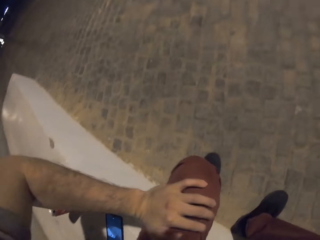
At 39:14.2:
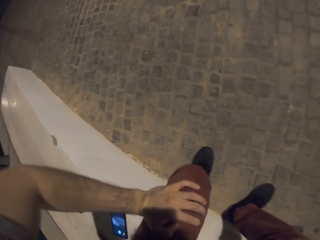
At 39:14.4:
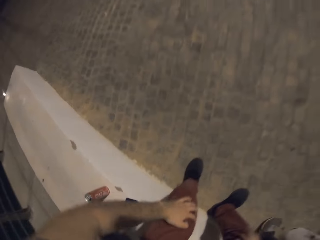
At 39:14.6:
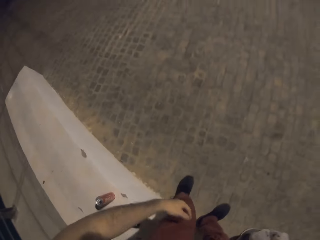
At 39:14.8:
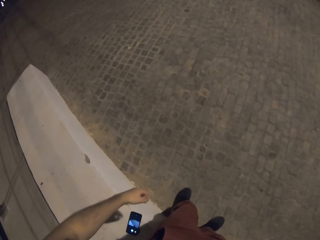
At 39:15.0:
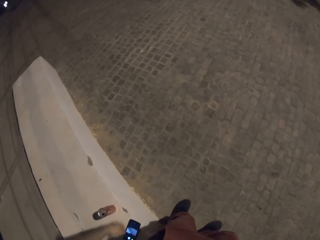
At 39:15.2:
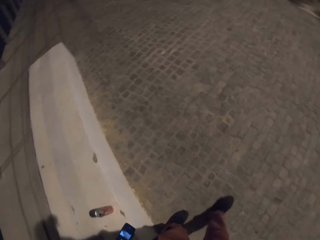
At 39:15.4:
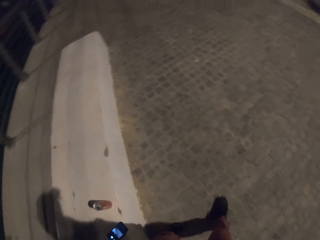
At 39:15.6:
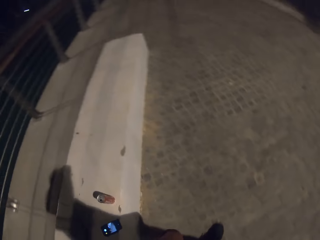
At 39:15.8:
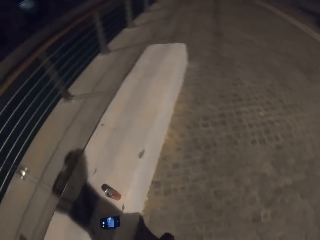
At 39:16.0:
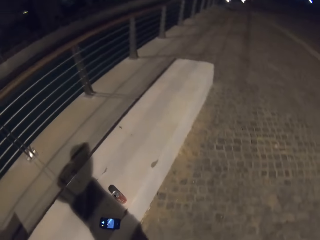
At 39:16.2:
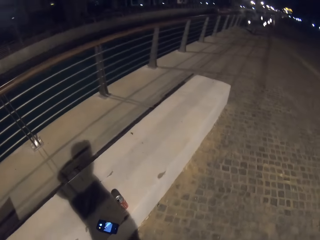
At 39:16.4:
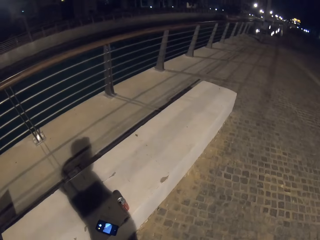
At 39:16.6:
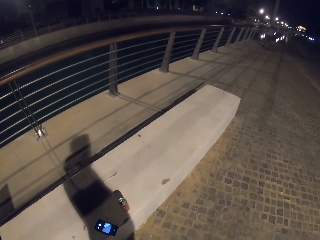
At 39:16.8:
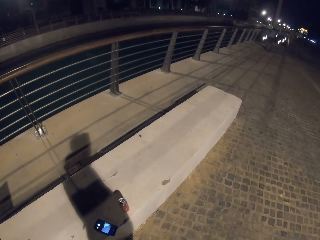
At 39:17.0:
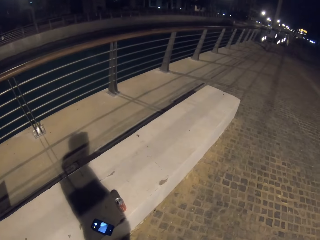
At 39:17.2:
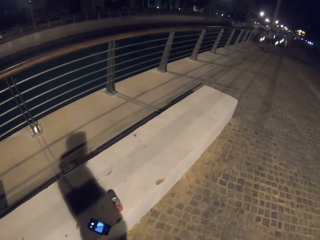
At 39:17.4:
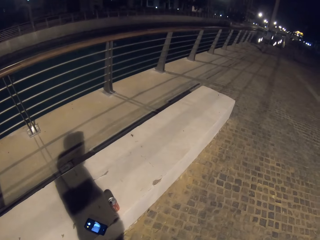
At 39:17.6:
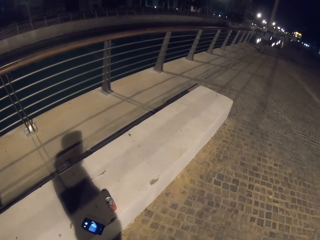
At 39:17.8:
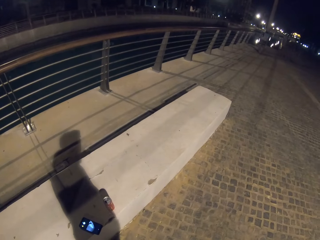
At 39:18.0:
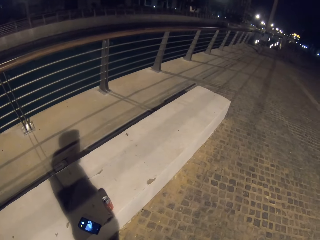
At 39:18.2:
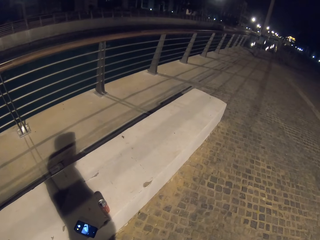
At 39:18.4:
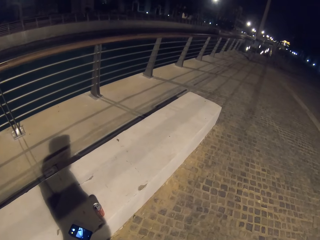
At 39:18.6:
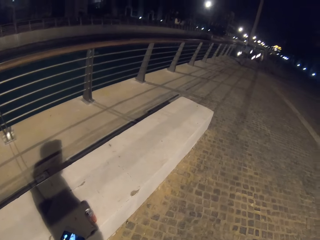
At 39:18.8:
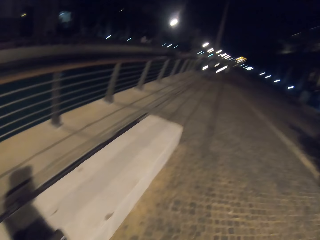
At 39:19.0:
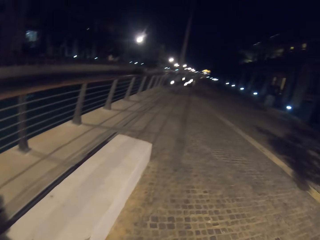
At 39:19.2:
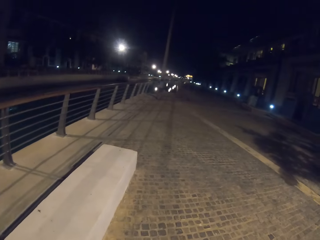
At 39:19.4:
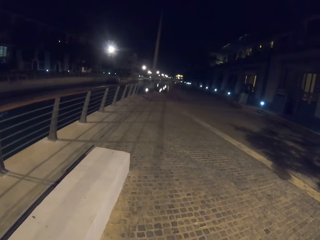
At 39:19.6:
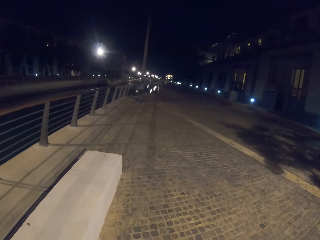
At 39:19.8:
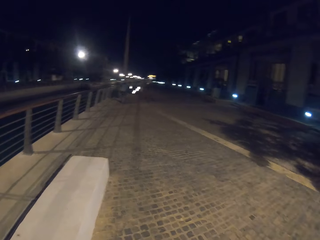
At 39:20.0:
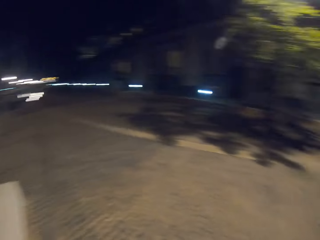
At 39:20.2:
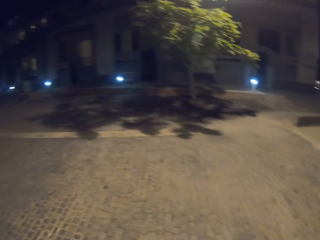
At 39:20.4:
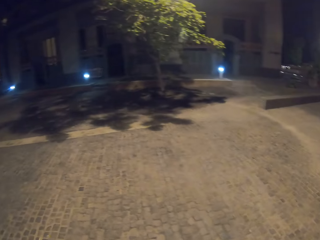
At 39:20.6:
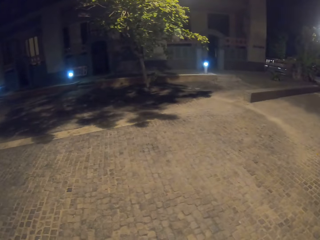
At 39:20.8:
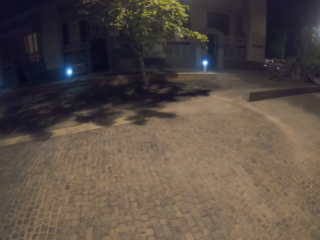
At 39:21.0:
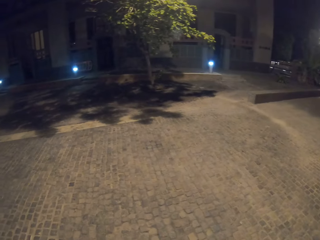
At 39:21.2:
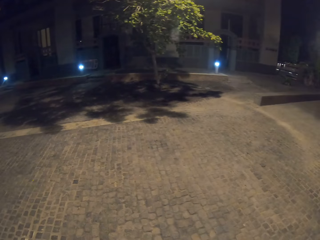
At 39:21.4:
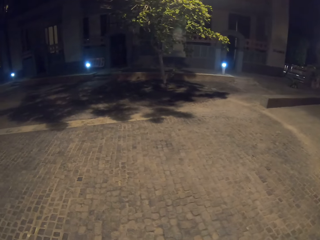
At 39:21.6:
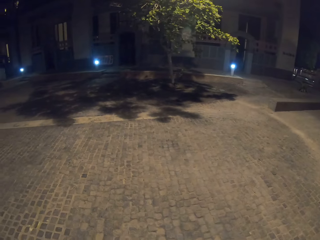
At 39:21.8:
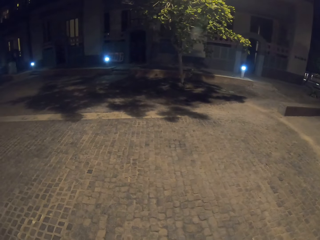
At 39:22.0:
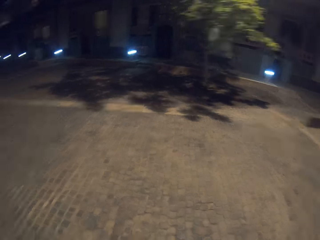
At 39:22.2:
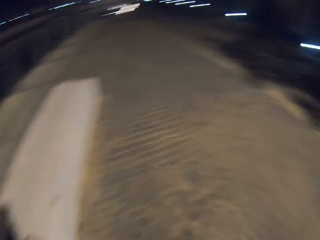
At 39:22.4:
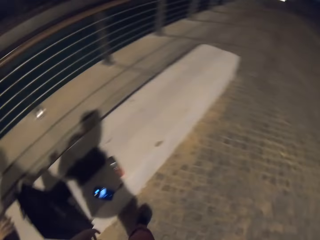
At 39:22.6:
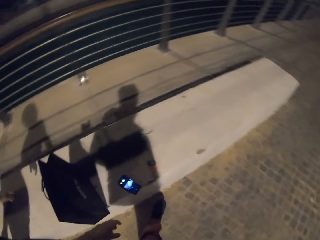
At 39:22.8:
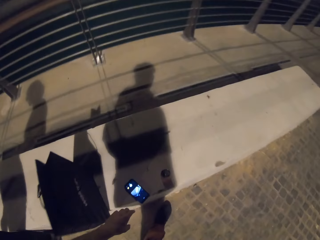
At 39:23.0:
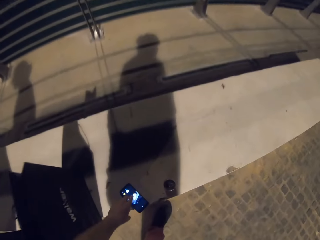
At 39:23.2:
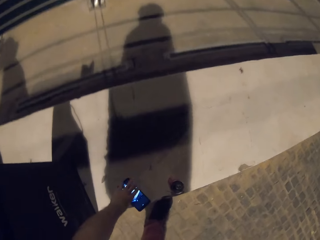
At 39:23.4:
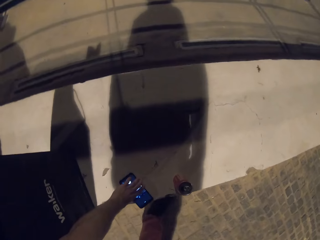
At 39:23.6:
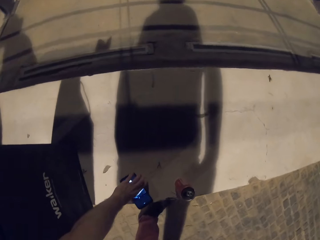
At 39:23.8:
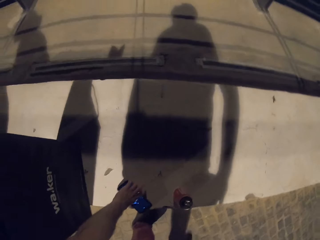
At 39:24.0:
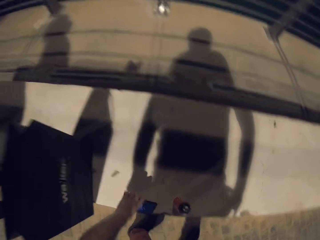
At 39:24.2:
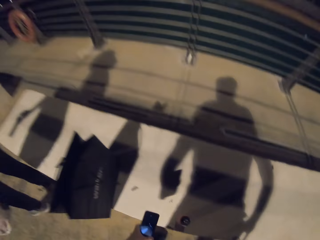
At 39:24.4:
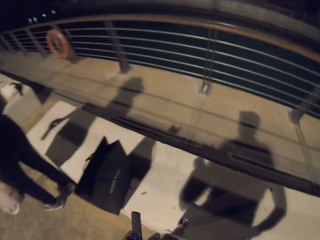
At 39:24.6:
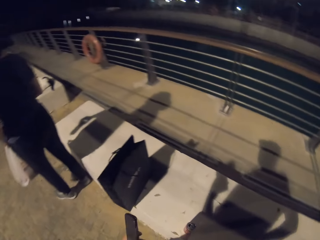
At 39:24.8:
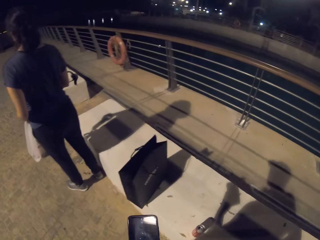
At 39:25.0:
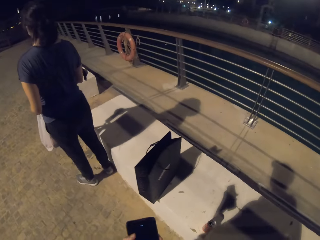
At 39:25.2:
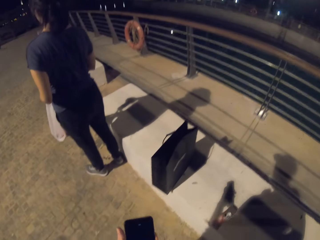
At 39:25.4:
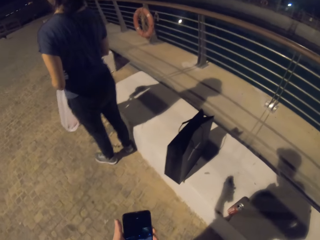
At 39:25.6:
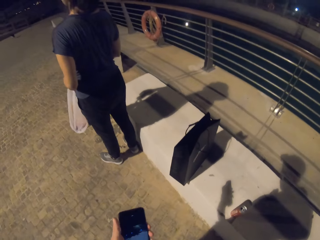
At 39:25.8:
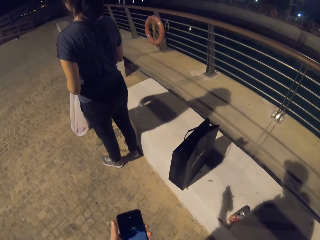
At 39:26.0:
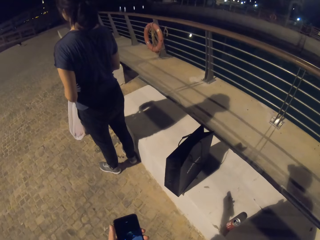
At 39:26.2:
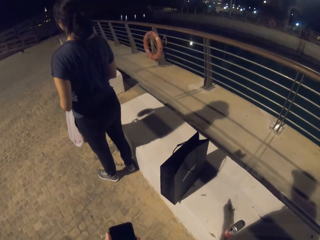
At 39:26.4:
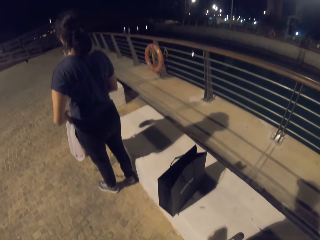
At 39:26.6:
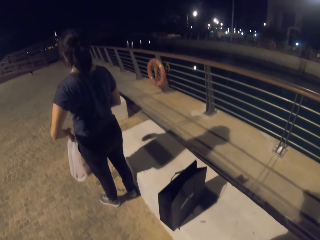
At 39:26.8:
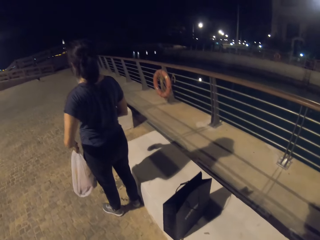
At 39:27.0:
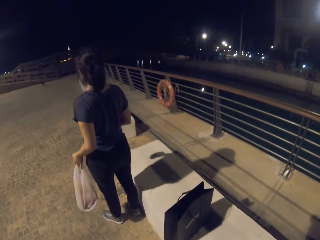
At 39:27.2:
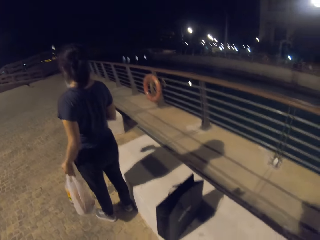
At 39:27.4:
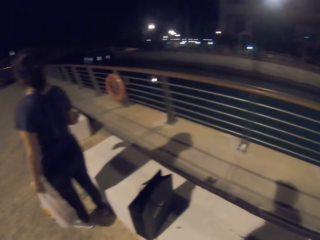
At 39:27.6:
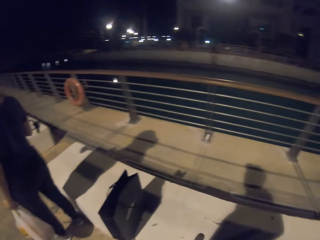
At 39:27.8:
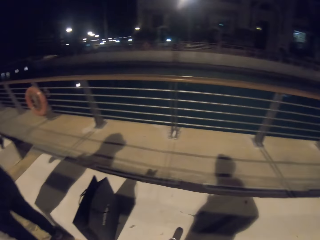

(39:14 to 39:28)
The camera wearer stands up, looks around, and bends. They pick up the phone. A lady stands up.

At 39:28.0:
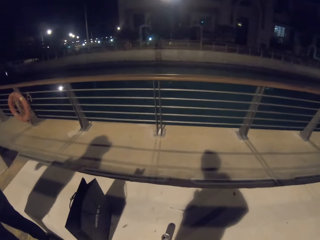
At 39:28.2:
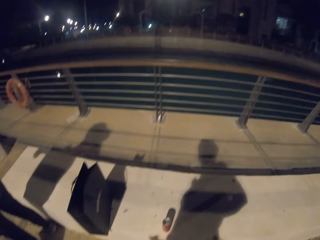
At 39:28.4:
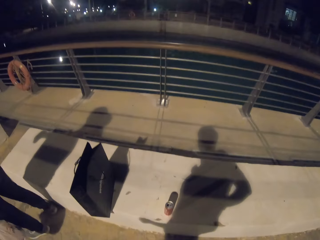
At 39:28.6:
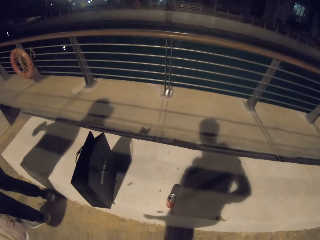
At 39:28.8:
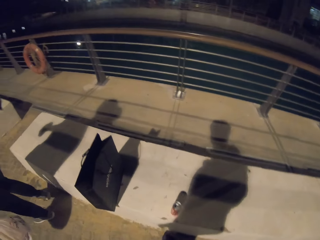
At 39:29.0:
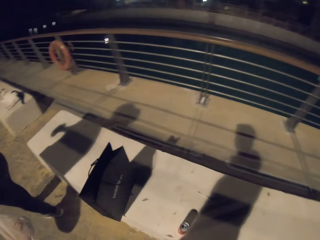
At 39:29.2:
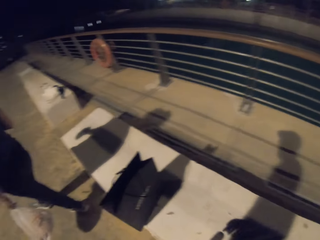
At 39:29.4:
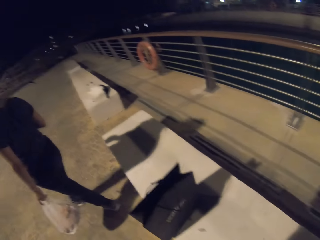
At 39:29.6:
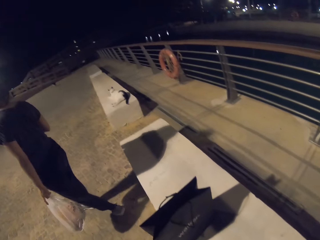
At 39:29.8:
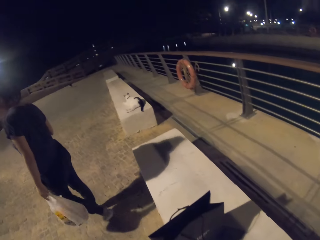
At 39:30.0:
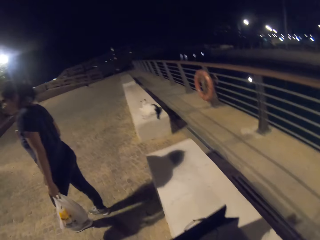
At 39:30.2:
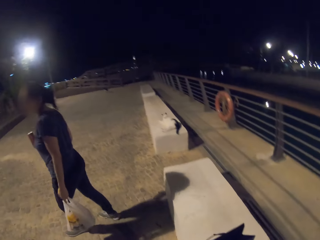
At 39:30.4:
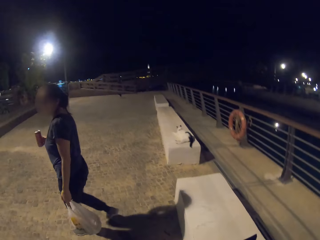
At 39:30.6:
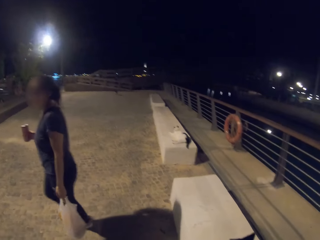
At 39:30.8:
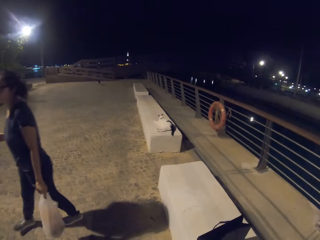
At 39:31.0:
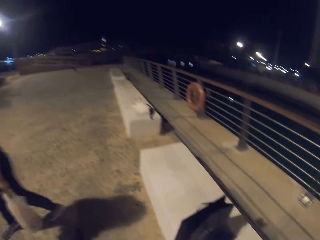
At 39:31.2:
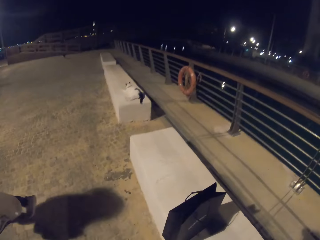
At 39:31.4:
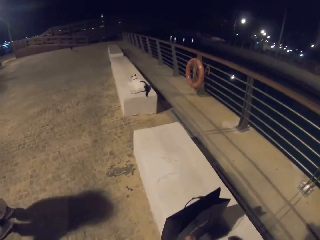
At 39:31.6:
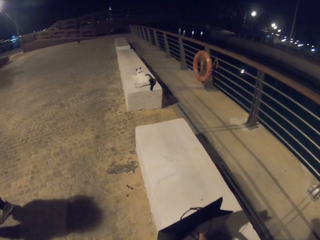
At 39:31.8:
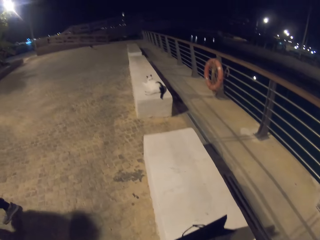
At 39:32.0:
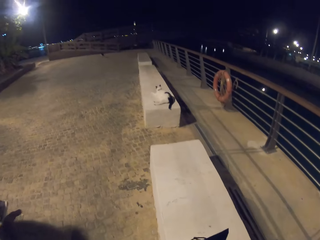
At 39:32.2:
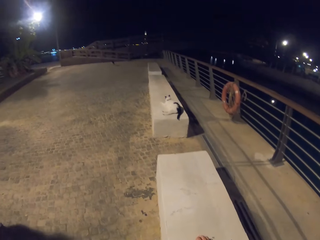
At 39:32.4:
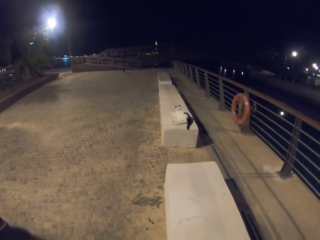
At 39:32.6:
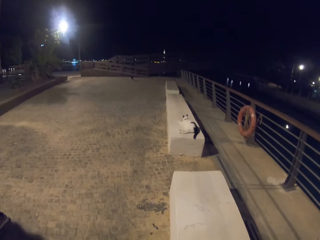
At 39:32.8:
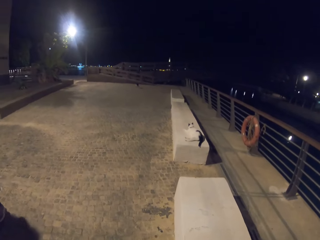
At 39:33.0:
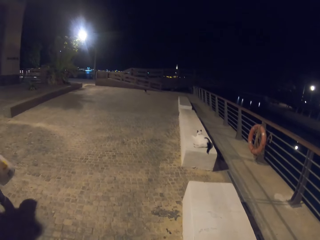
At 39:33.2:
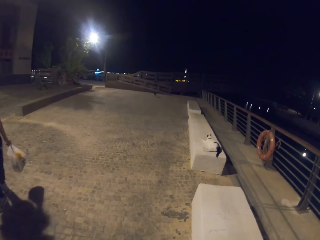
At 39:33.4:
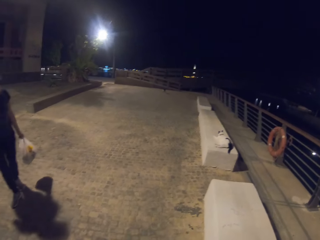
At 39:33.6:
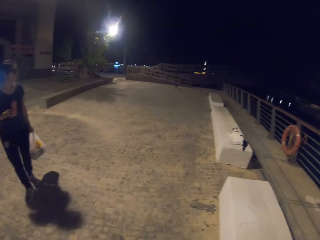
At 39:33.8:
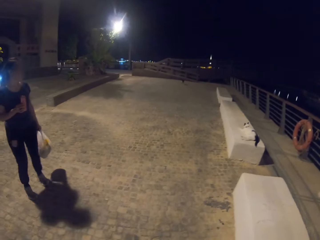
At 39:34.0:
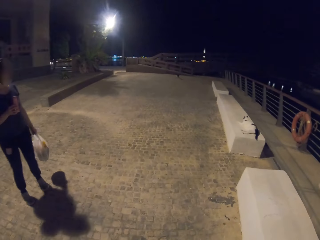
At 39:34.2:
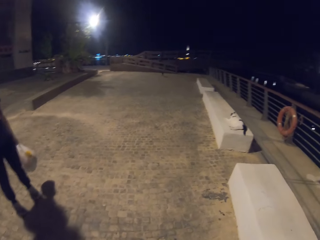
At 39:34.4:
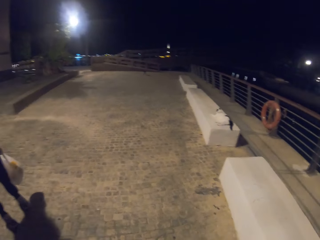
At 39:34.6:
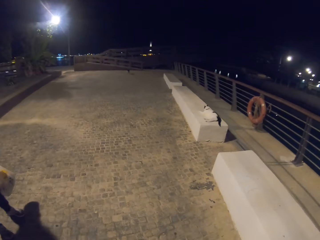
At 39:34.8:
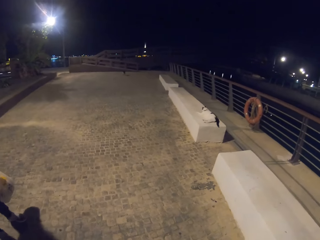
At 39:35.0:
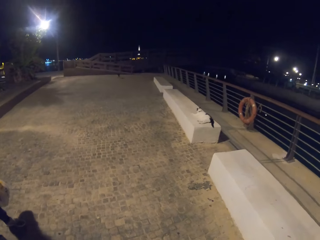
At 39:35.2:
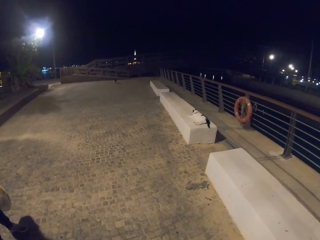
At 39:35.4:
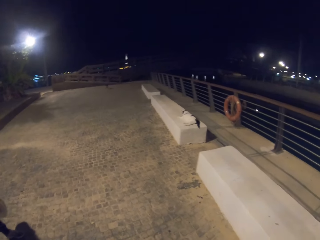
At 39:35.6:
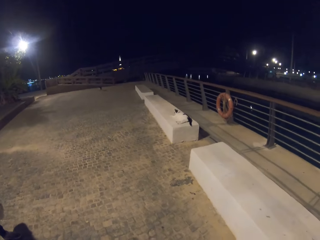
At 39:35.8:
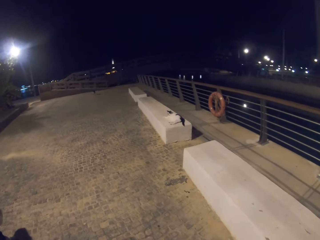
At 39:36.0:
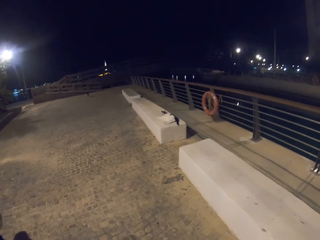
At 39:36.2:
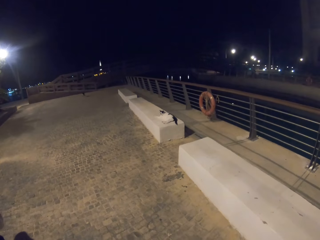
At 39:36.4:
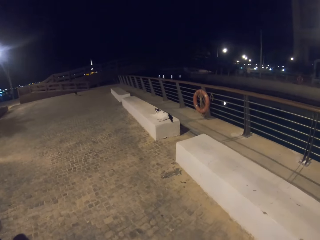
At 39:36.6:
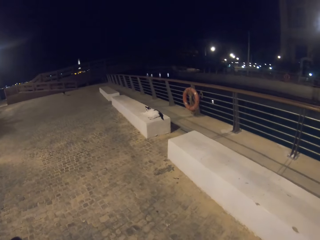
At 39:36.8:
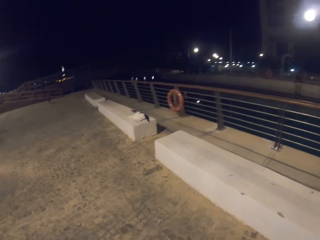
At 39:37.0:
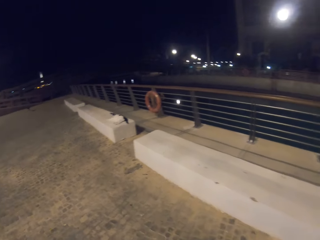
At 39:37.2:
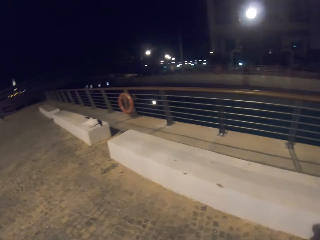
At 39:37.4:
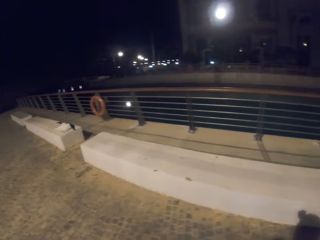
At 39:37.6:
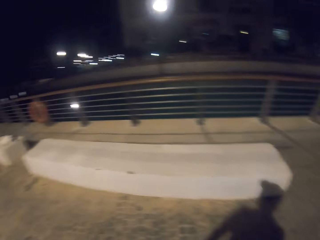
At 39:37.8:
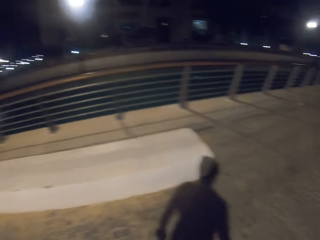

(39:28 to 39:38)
The lady makes some steps. The camera wearer picks a bag.
